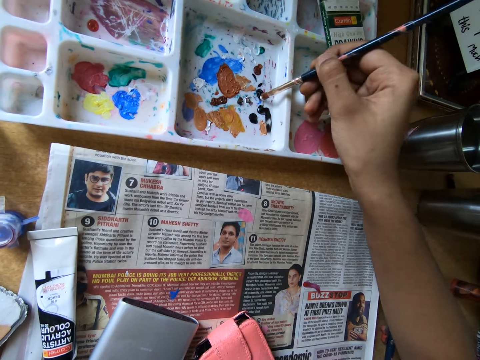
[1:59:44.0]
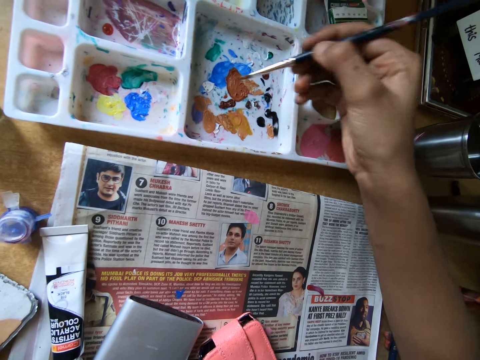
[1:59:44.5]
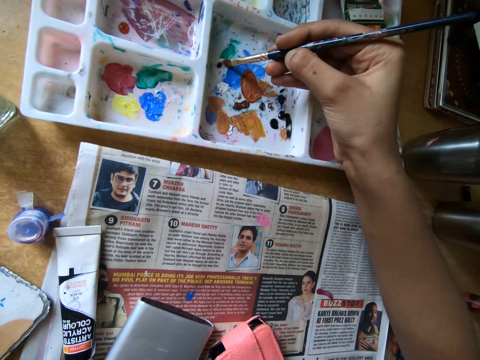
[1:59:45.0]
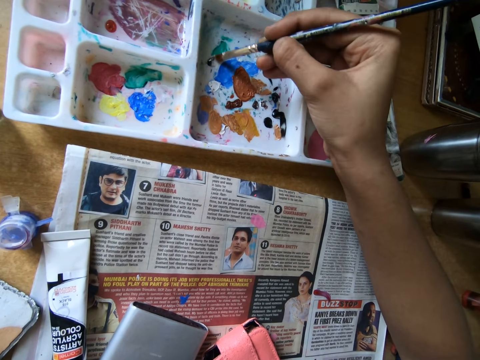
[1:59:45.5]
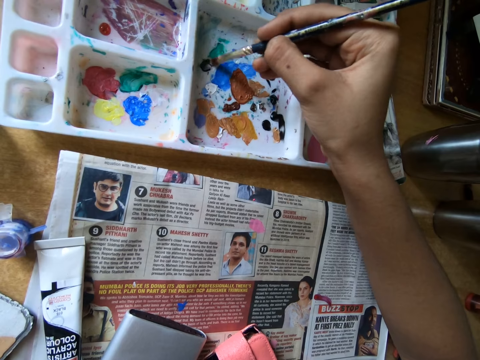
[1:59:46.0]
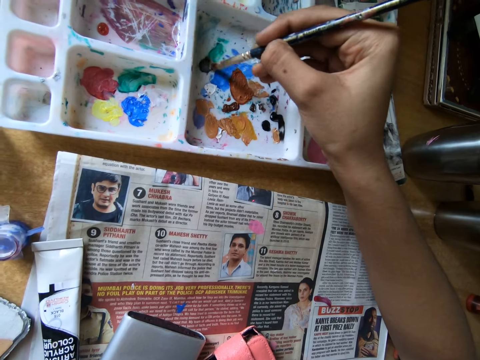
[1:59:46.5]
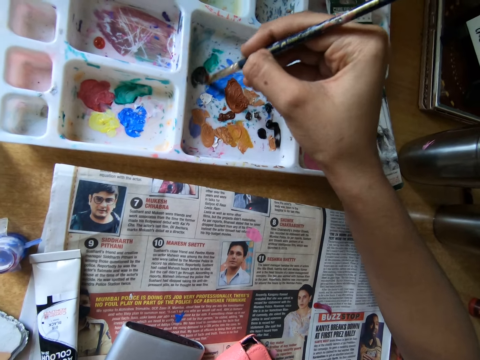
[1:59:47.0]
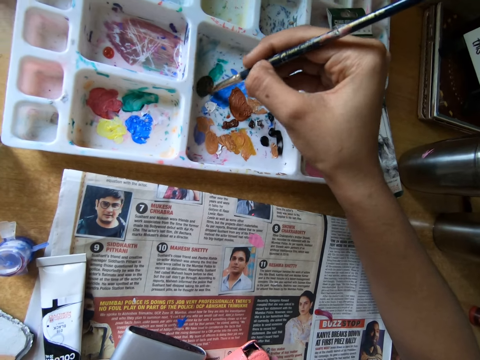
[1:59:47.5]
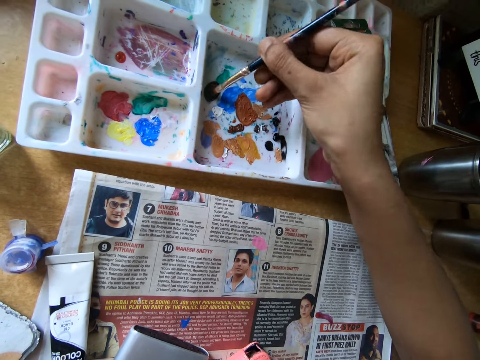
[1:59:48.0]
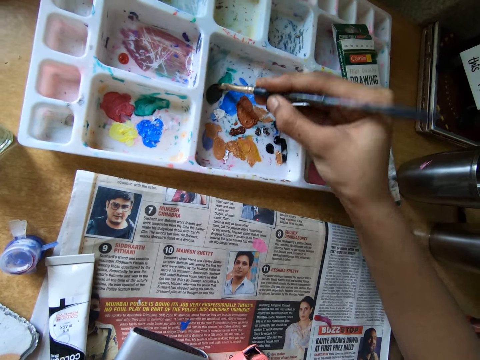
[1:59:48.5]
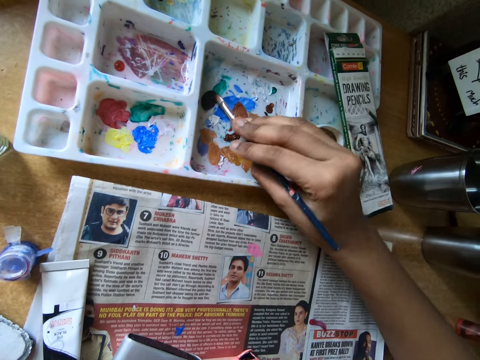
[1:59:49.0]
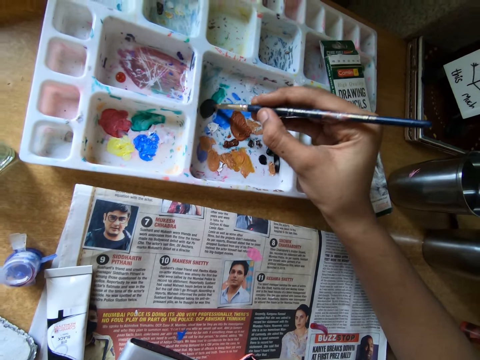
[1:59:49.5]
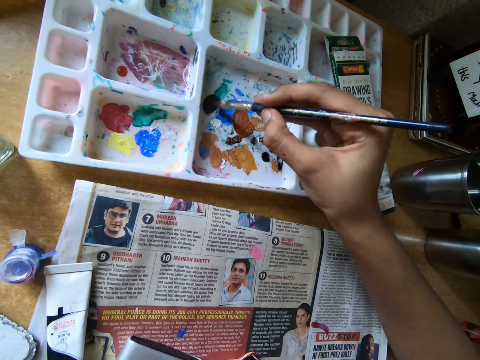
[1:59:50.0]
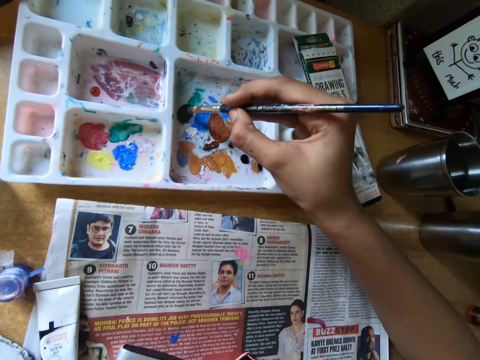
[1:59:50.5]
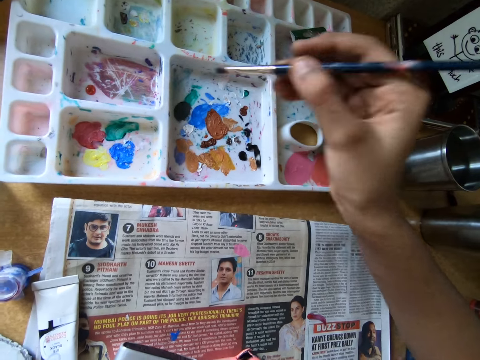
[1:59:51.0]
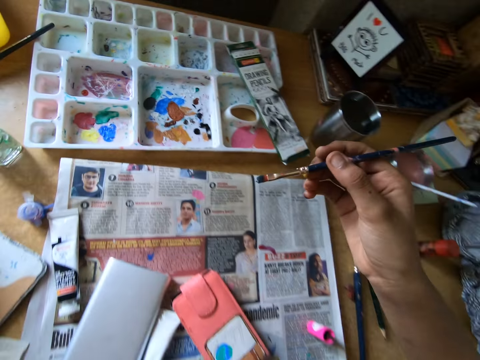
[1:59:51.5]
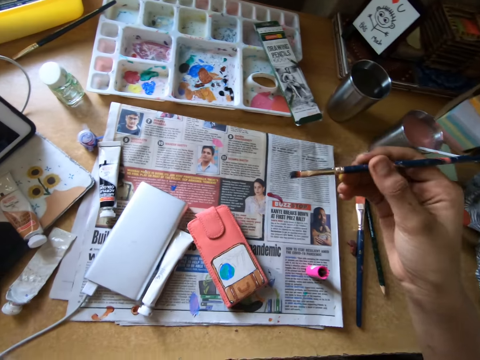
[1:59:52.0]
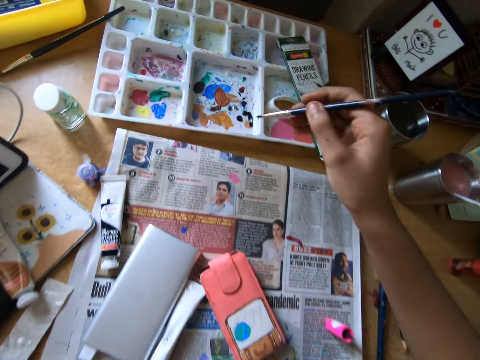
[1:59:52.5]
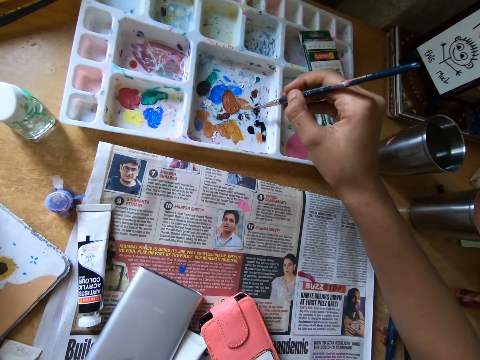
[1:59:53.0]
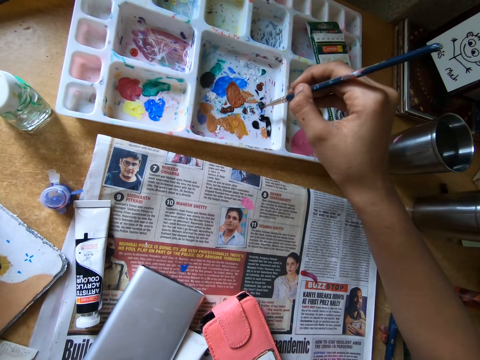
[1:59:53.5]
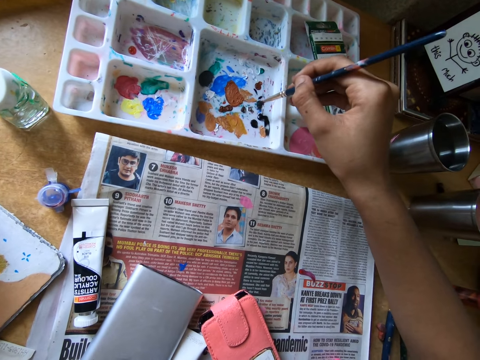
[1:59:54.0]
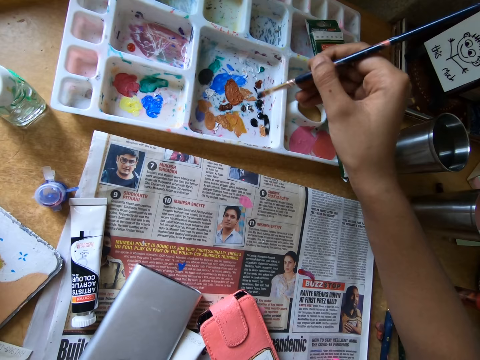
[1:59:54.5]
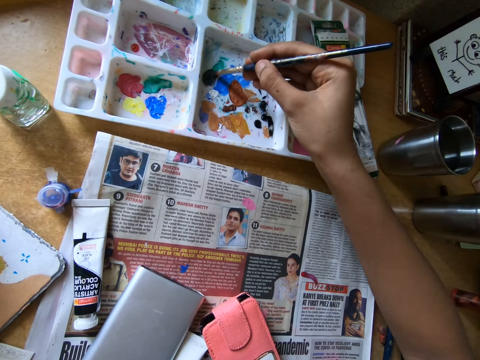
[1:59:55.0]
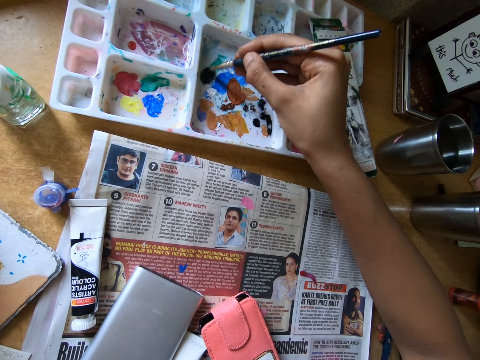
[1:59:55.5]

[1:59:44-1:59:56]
The camera wearer moves the hand. They rub the paint brush on the paint container.

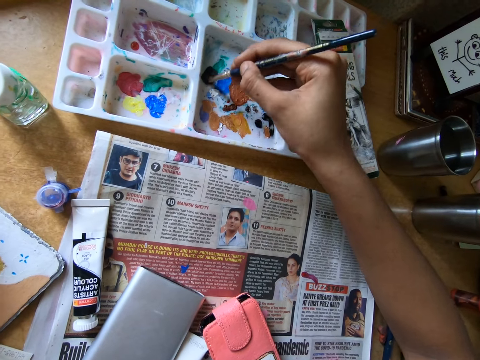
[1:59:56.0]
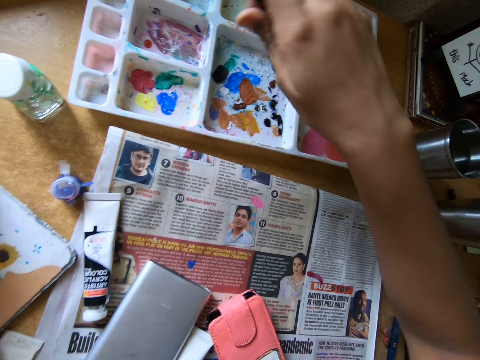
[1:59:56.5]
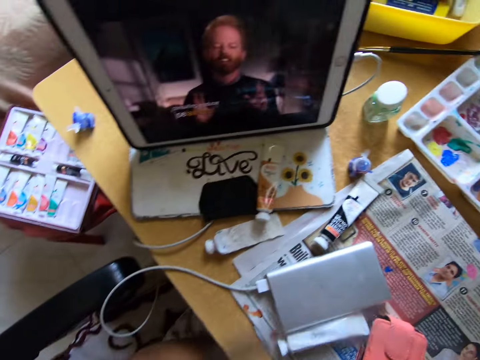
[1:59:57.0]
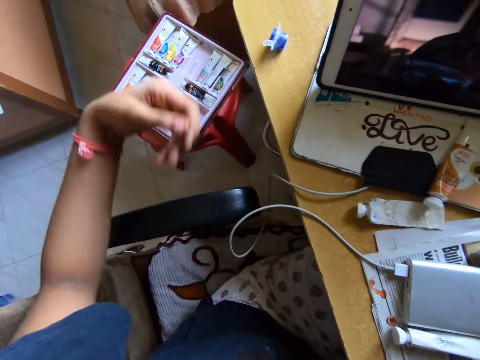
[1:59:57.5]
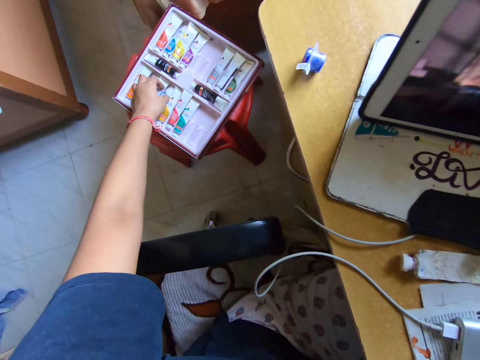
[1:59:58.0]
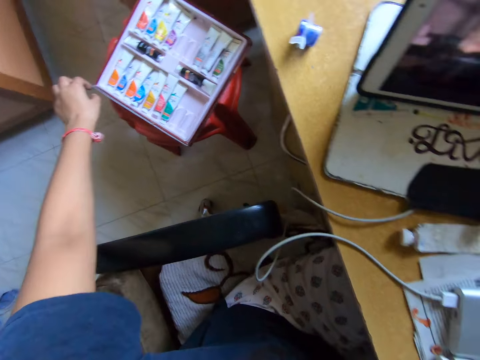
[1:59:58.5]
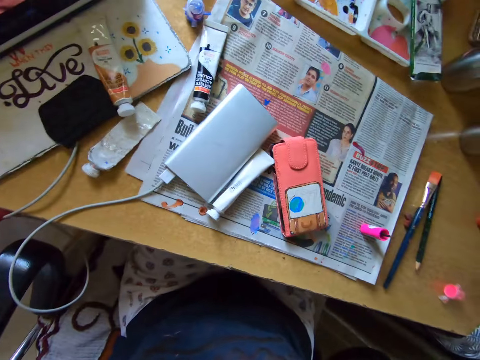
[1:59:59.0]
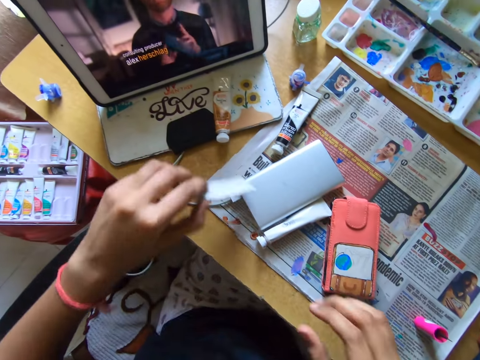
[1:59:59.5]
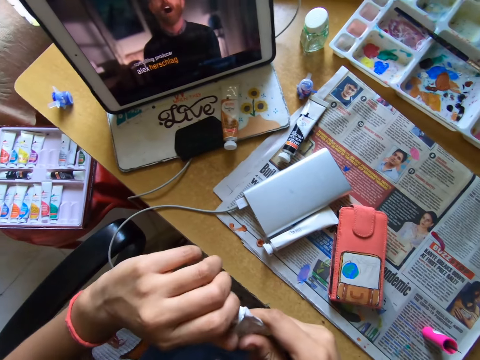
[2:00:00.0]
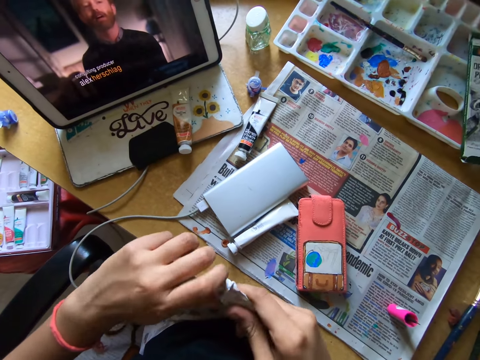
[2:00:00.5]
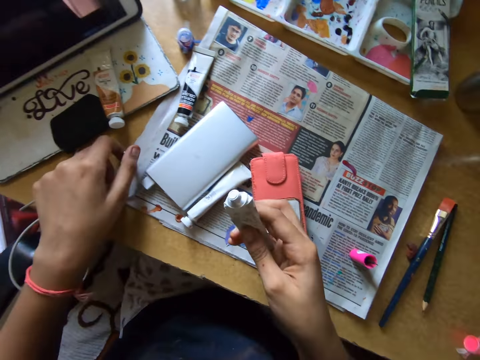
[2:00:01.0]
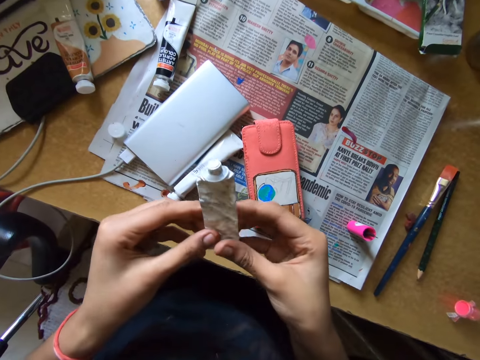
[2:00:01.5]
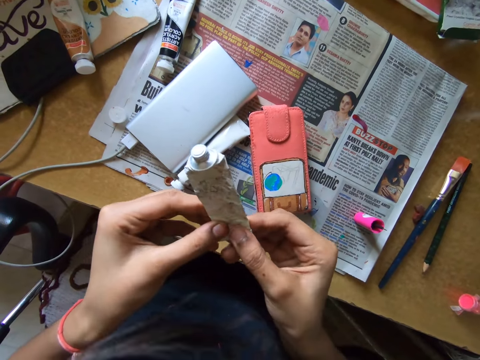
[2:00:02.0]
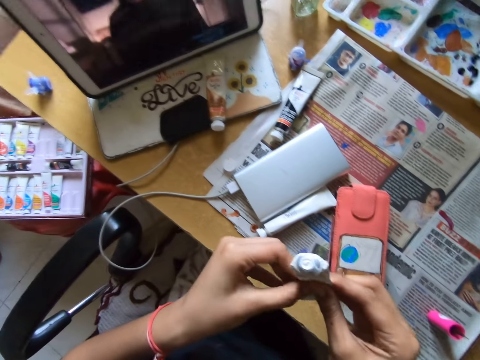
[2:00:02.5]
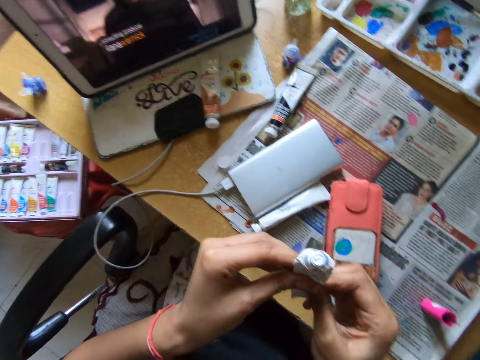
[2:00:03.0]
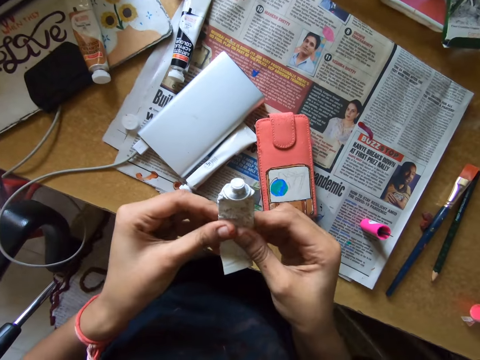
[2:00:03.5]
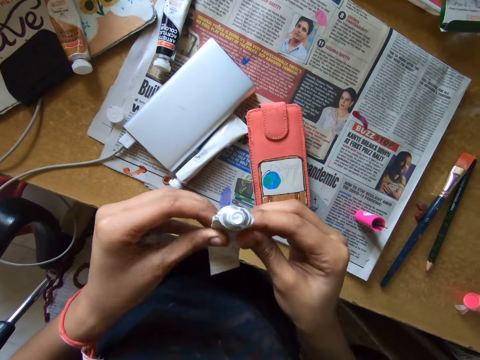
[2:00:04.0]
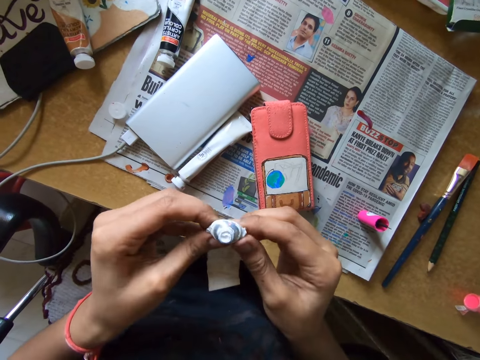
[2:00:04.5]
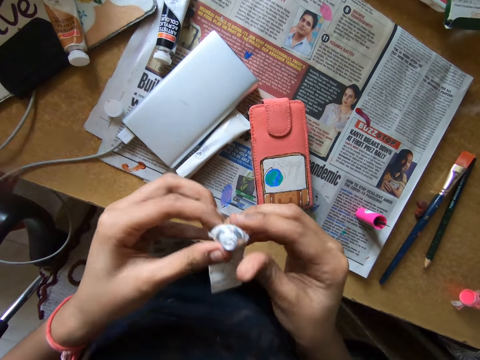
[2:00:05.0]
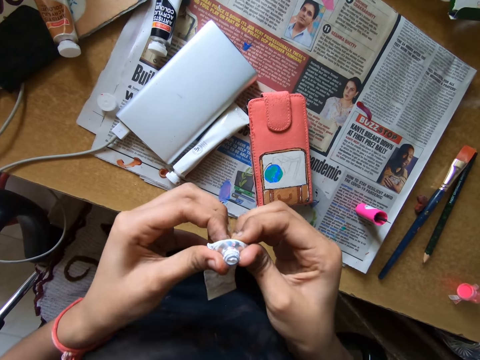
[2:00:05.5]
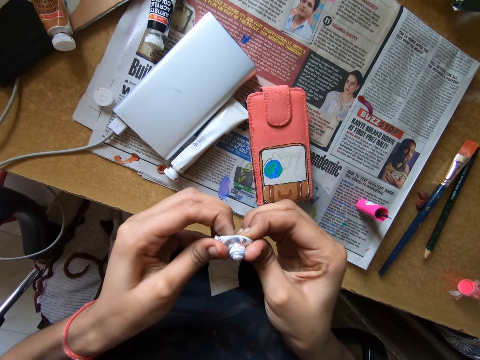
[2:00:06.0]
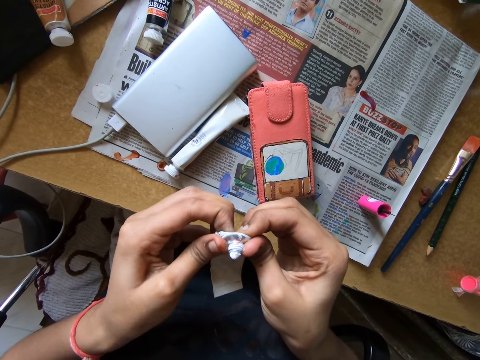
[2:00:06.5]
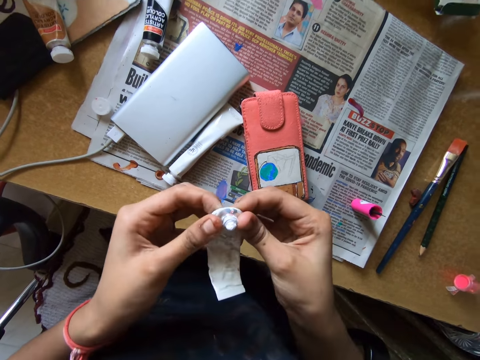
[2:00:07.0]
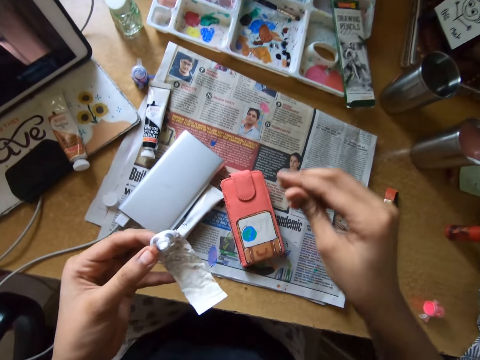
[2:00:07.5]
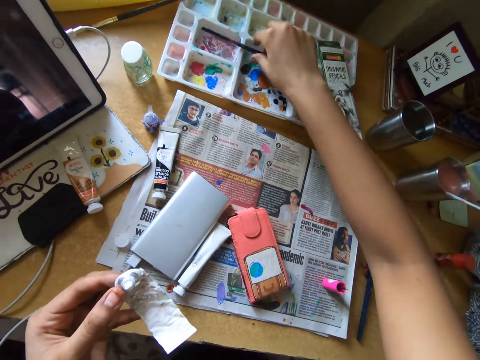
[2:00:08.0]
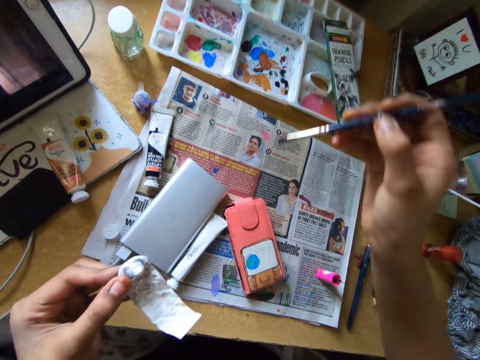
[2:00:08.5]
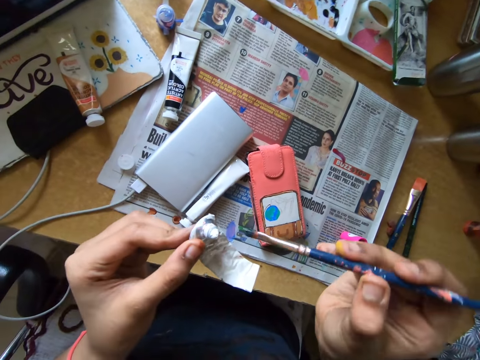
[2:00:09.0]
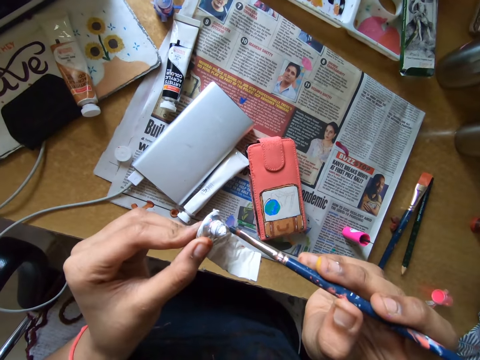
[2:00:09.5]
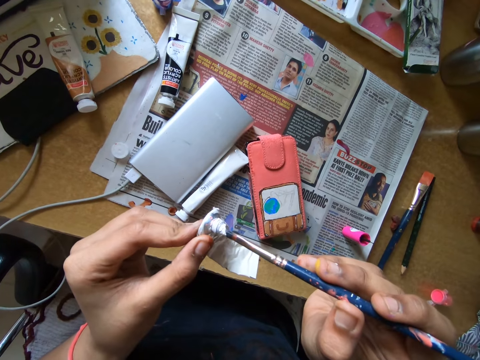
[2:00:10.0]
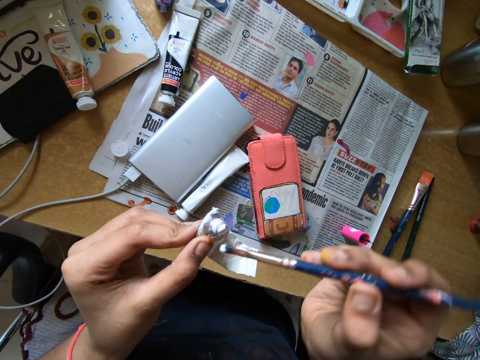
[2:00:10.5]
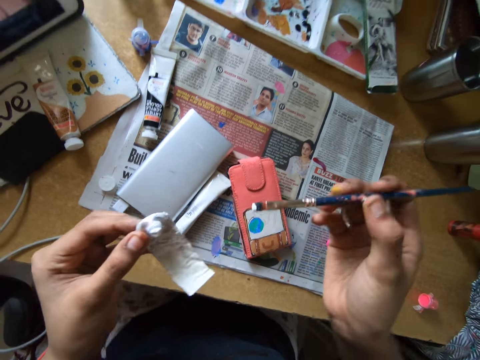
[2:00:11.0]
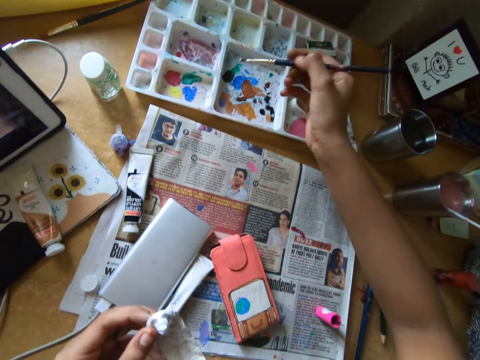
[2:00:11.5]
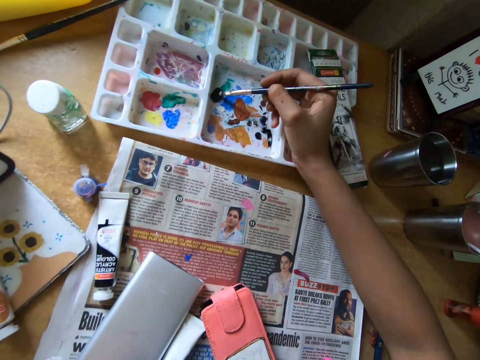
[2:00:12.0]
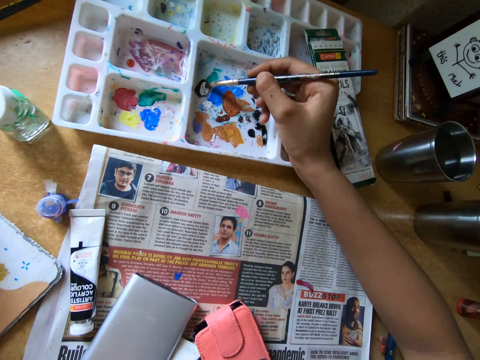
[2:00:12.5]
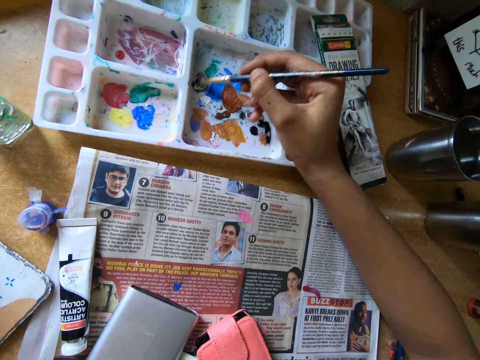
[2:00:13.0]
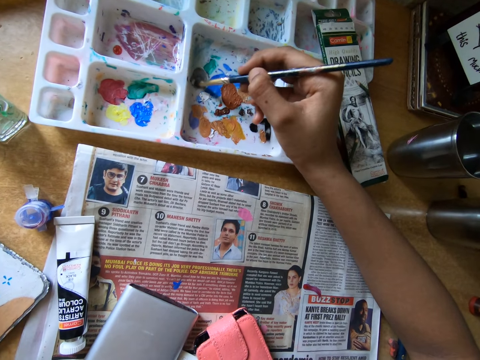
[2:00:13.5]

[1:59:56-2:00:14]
The camera wearer drops the paint brush on the paint tray with her right hand. She moves the hand. She touches the set of paint tubes on the stool with her left hand. She picks up the paint tube on the table with her left hand. She passes the paint tube from her left hand to her right hand. She opens the paint tube in her right hand with her left hand. She drops the paint tube cap on the table with her left hand. She presses the paint tube. She holds the paint tube with both hands. She picks up the paint brush on the paint tray with her right hand. She rubs the paint brush on the paint tube. She scoops paint with the paint brush in her right hand from the paint tube in her left hand. She rubs the paint brush on the paint tray on the table with her right hand.
